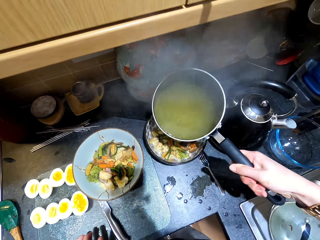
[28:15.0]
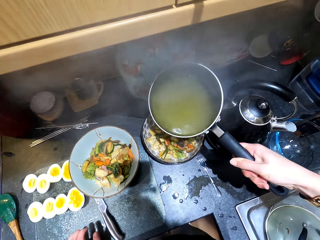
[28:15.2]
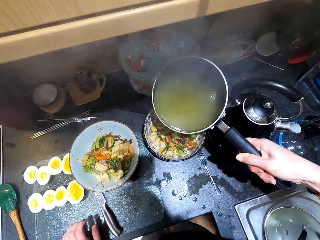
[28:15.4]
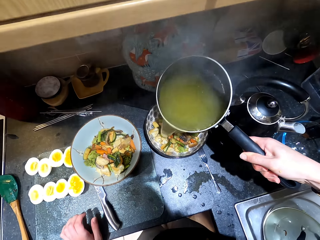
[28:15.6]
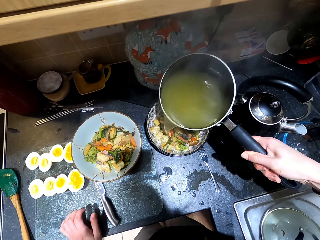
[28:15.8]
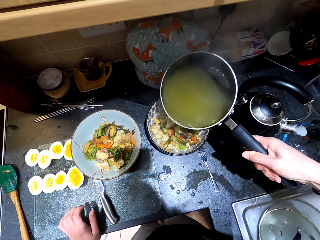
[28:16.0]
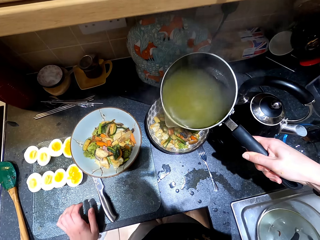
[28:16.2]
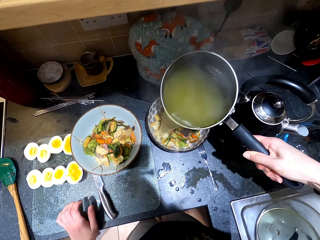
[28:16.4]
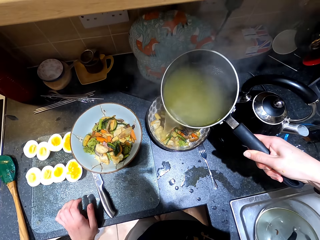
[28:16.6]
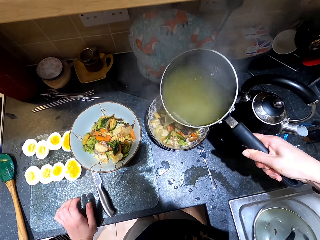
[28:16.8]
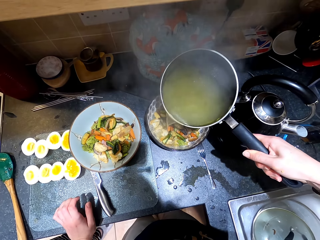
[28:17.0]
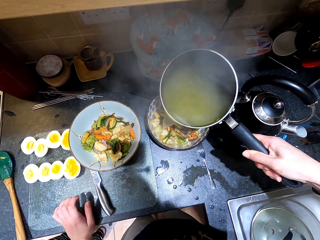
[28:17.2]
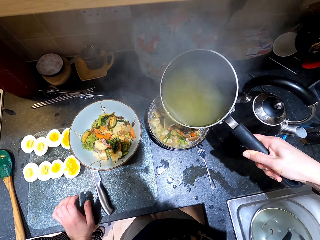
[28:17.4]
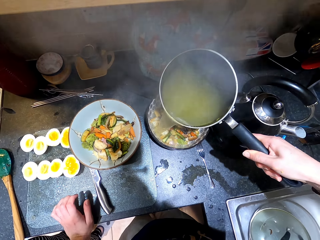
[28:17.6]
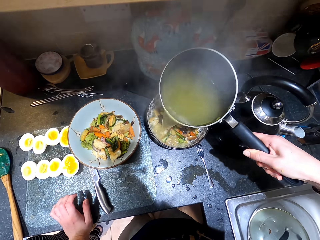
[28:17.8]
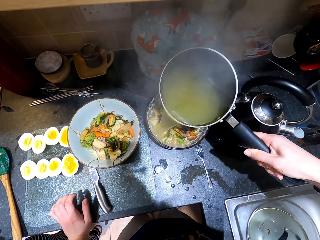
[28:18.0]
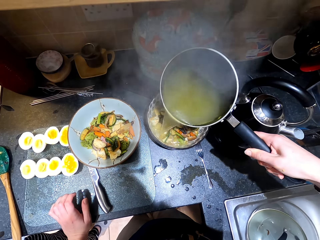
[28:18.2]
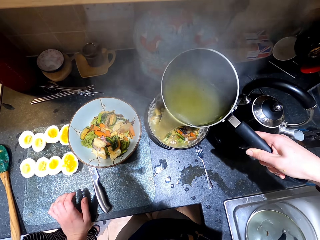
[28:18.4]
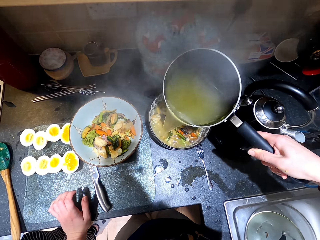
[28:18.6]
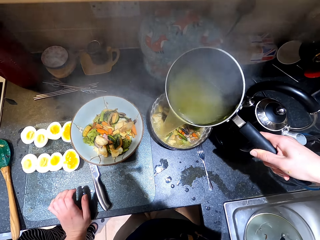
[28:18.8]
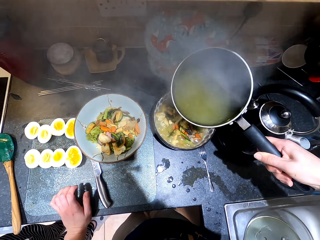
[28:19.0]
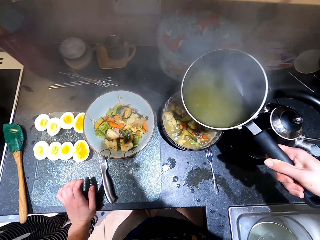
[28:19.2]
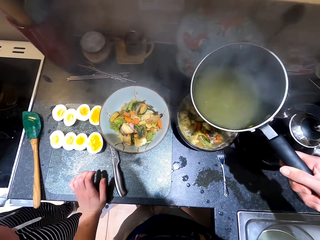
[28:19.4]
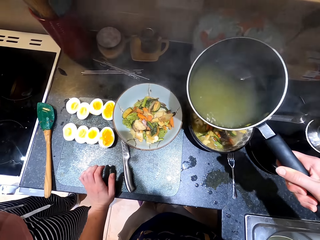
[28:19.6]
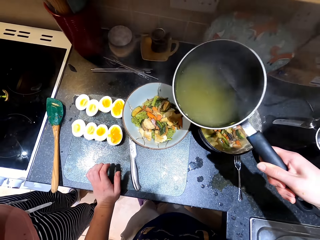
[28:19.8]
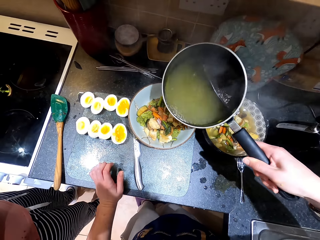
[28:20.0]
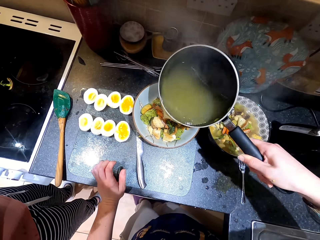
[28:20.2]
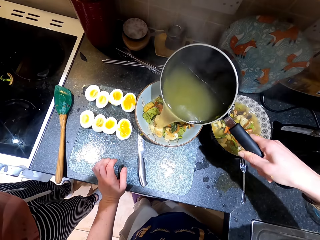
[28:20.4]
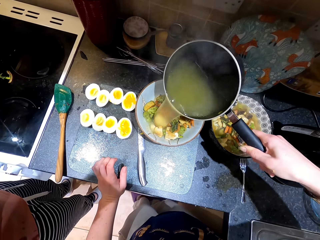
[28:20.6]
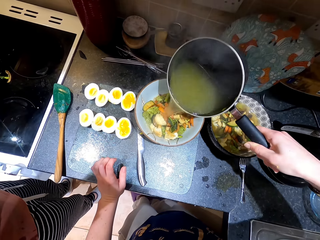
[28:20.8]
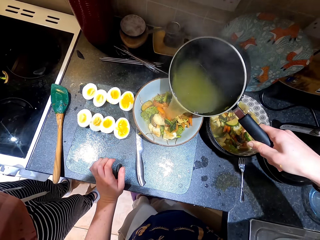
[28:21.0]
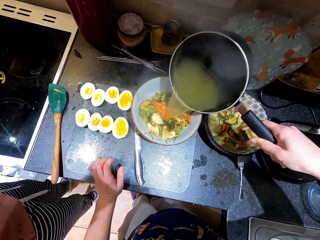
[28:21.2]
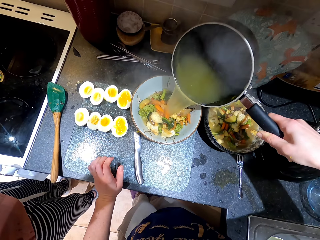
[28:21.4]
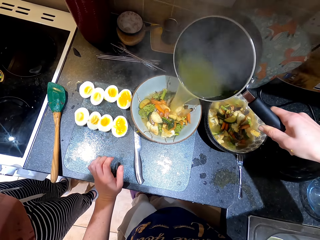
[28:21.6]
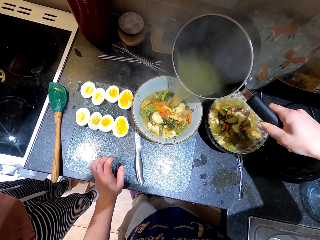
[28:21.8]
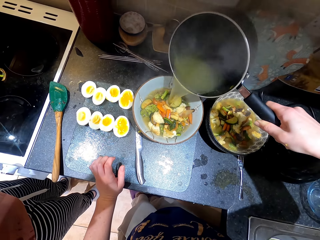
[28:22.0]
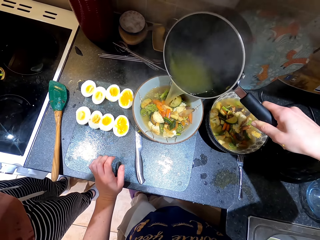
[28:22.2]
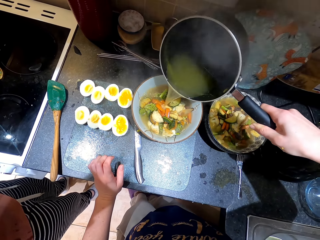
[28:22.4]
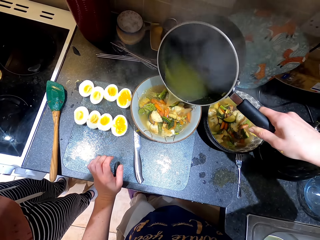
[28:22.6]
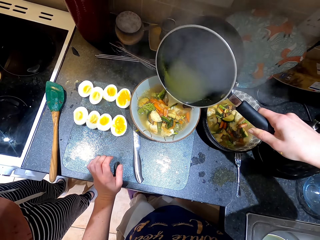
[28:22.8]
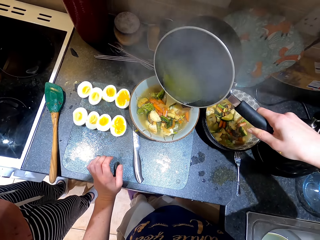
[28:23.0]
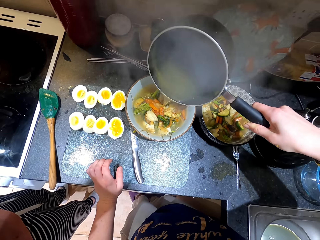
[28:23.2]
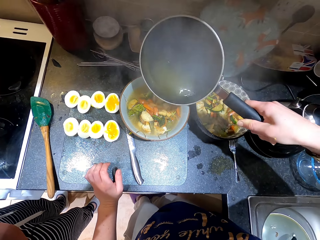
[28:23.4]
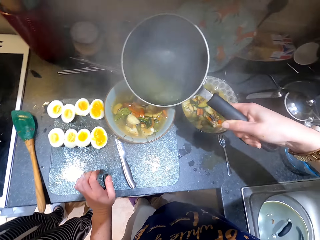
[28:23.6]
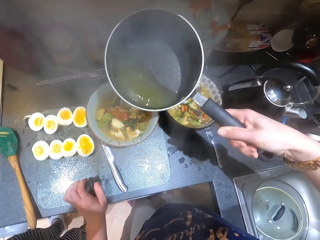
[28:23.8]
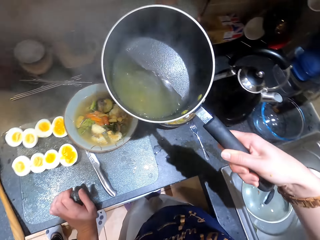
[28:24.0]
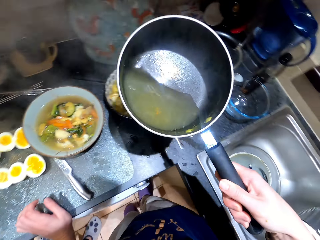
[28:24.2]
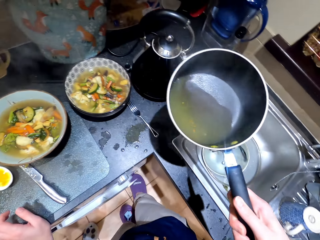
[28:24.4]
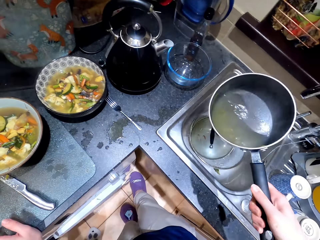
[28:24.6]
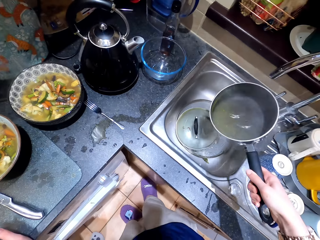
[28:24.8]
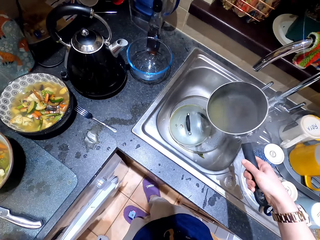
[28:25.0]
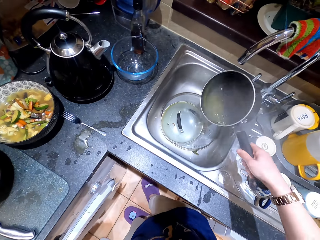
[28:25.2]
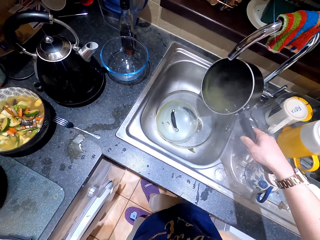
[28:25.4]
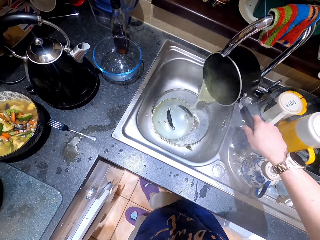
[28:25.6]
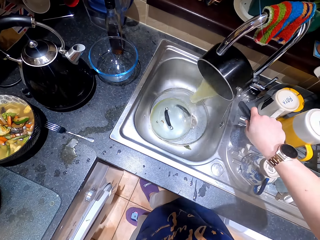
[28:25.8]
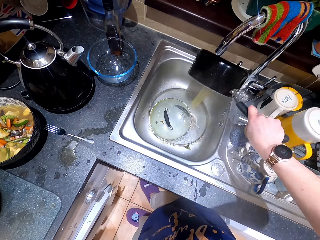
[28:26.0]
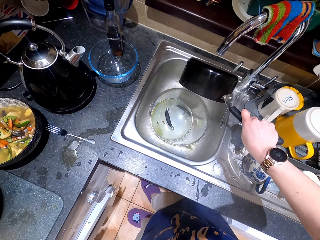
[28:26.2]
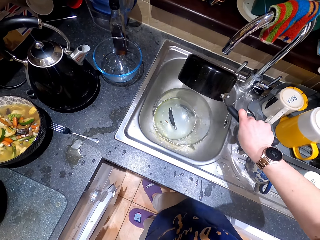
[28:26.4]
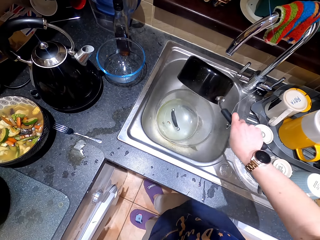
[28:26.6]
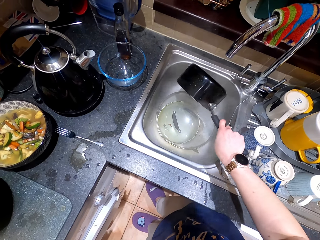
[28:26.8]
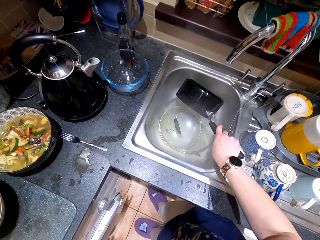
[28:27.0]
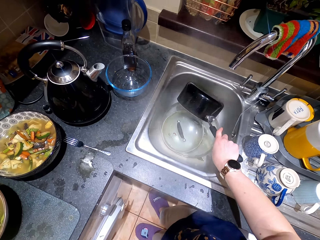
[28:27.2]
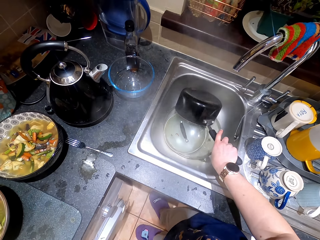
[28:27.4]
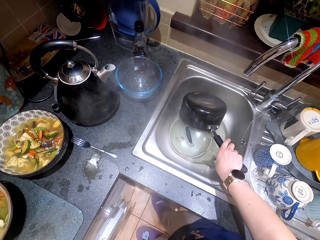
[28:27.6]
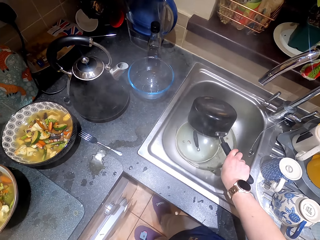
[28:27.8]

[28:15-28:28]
The camera wearer serves soup in a bowl. They serve soup again. They pour the soup in the sink.

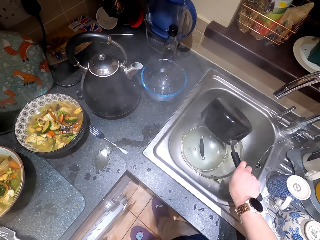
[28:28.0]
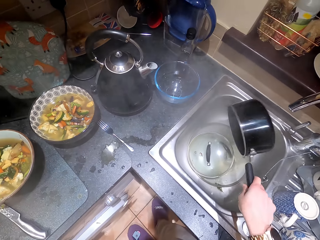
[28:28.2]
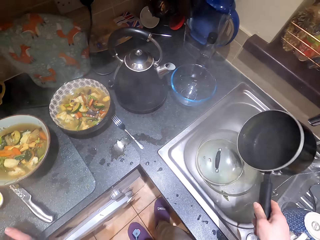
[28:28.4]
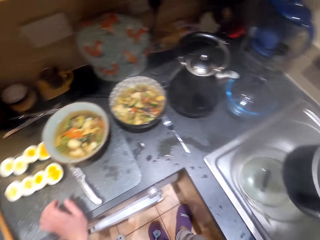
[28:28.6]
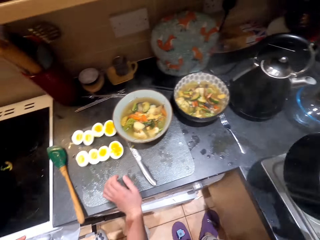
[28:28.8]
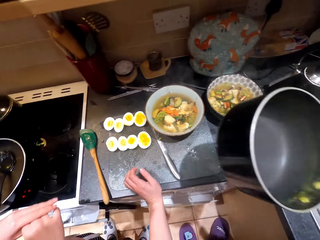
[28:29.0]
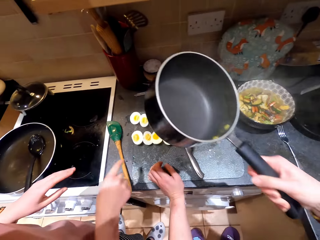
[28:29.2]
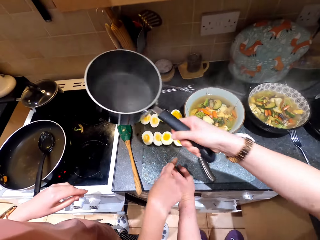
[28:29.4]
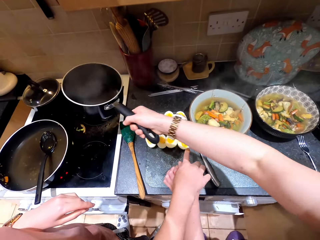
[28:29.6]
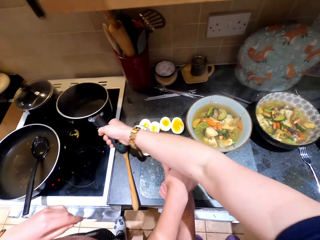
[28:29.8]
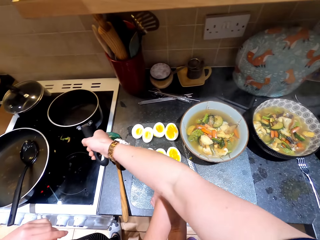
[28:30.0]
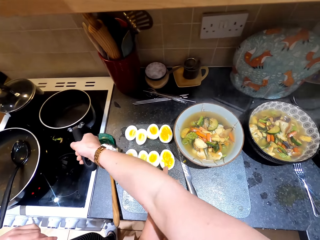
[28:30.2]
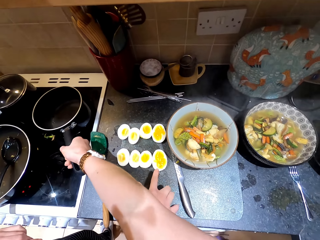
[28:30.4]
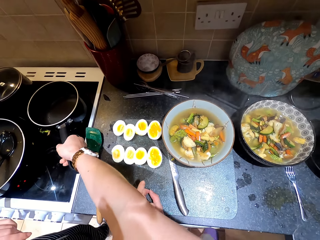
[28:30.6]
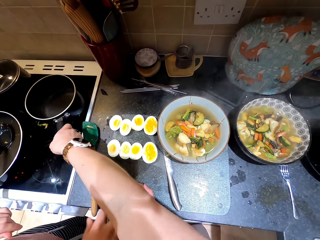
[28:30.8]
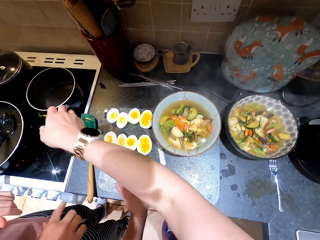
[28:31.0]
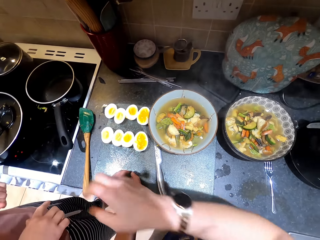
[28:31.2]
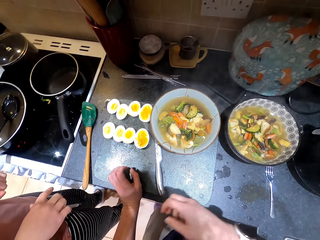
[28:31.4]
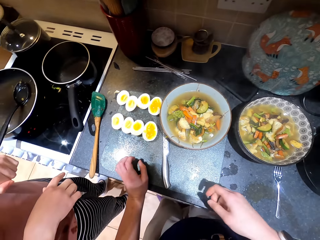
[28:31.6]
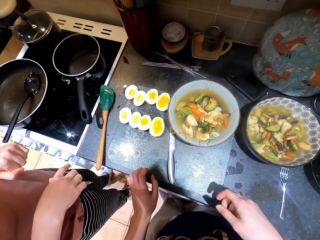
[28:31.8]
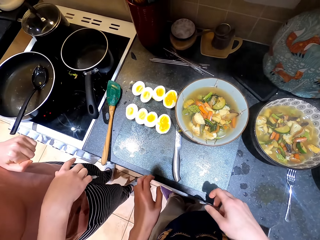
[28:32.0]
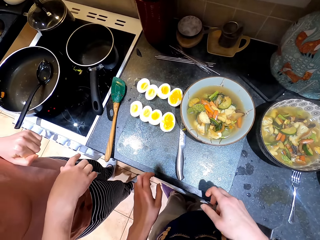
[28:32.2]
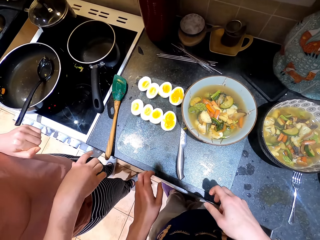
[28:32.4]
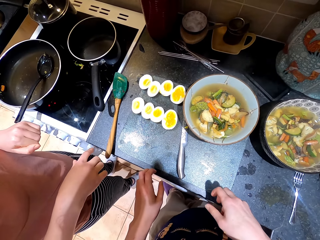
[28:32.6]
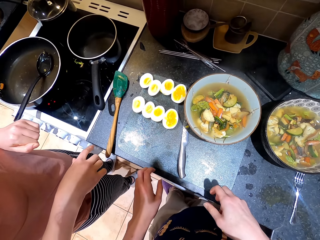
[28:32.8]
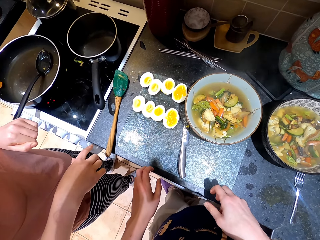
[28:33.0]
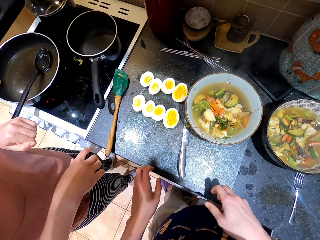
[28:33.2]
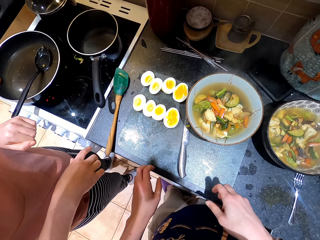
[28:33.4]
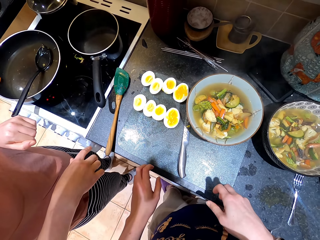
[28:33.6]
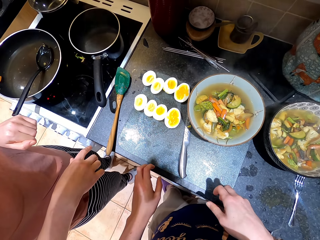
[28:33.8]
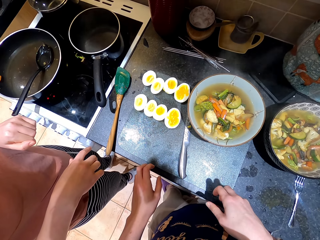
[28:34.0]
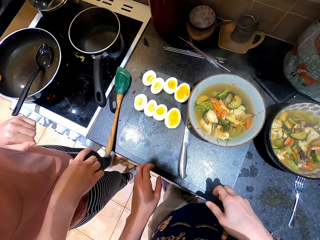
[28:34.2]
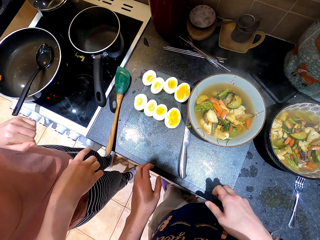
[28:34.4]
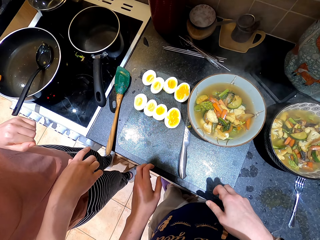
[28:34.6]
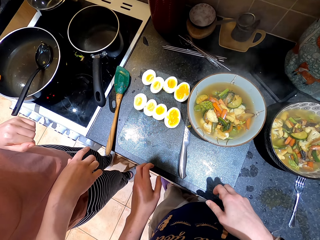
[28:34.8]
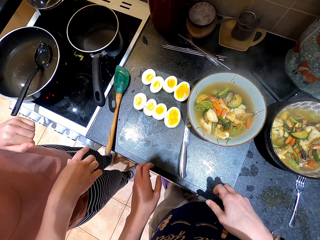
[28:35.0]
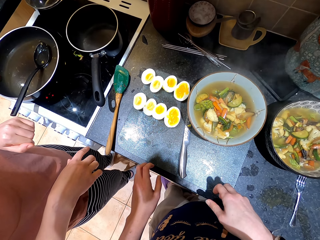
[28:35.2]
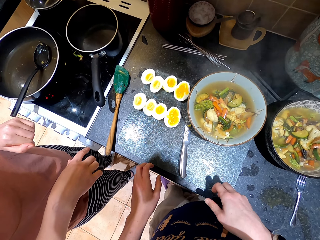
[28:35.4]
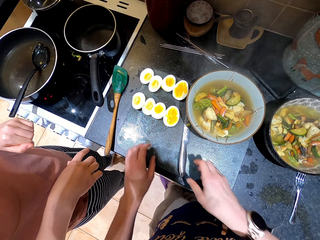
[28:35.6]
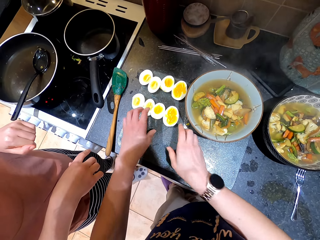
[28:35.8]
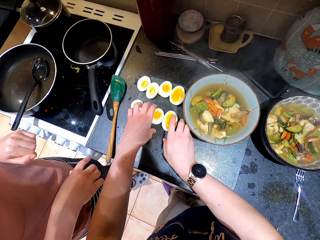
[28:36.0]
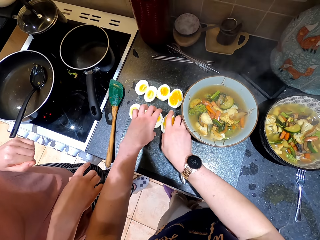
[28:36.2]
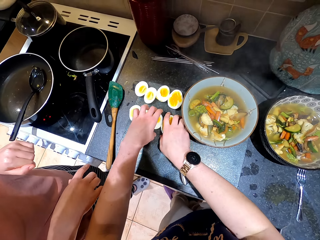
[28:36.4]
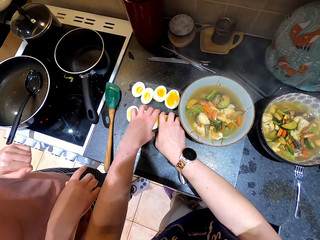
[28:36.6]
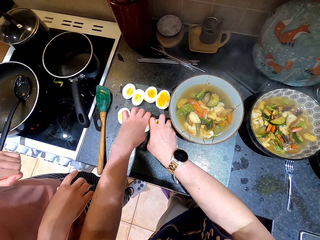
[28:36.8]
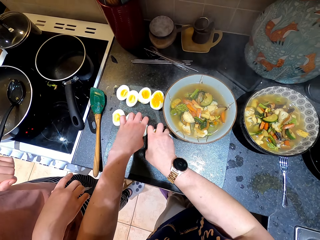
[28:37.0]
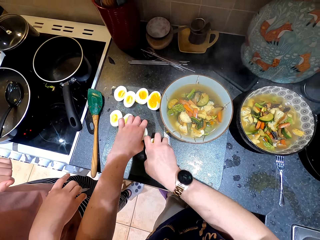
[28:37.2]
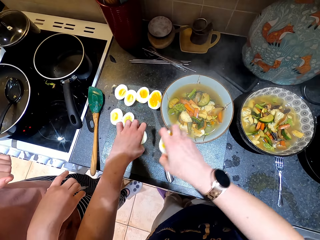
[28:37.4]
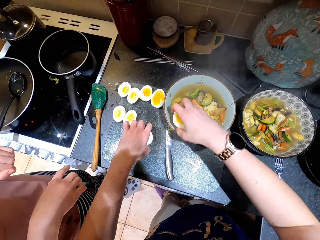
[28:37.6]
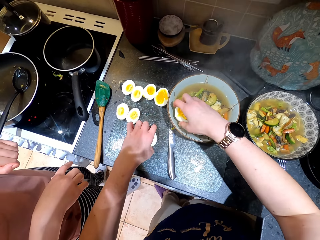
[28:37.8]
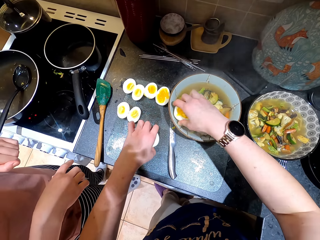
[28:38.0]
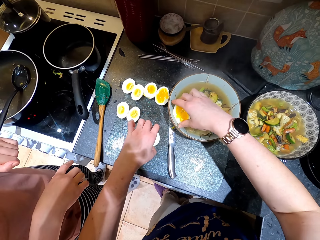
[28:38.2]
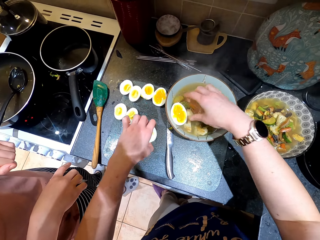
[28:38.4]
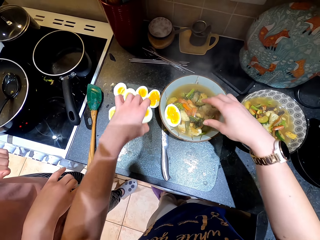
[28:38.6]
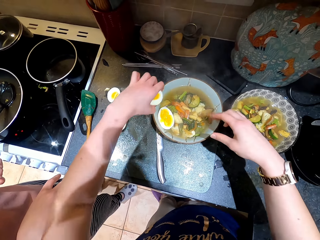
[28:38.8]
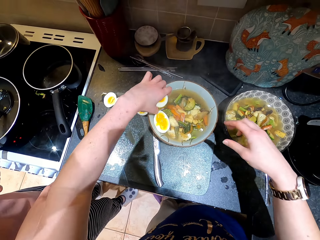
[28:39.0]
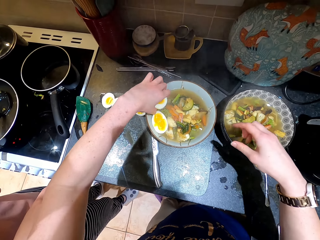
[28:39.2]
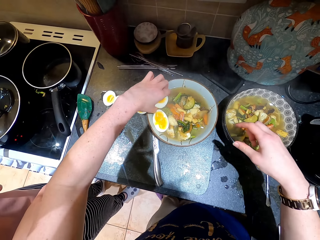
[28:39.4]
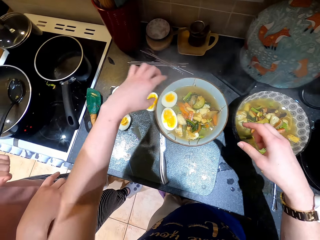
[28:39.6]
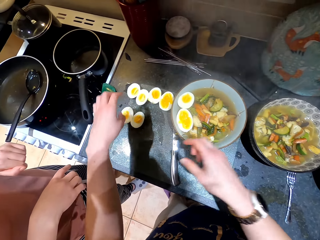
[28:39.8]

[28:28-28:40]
The camera wearer removes the cooking pot from the sink. The lady moves a hand. She points at an egg. The camera wearer puts the cooking pot on the cooker. They remove a hand from the countertop. They put boiled eggs in a bowl. They pick up the eggs. They put an egg on a plate.
